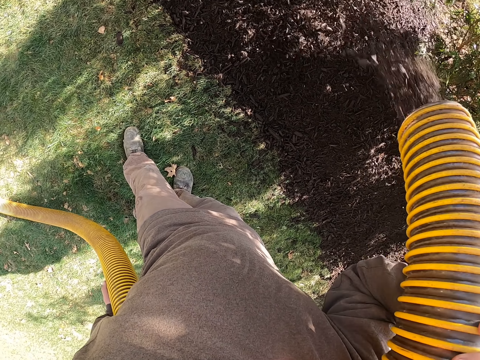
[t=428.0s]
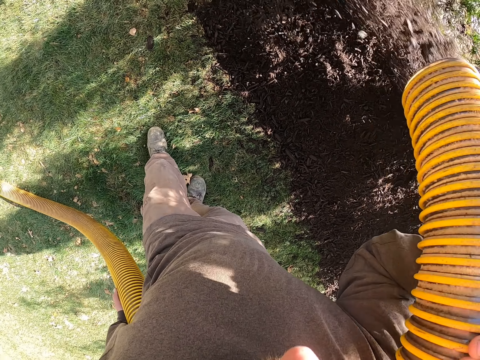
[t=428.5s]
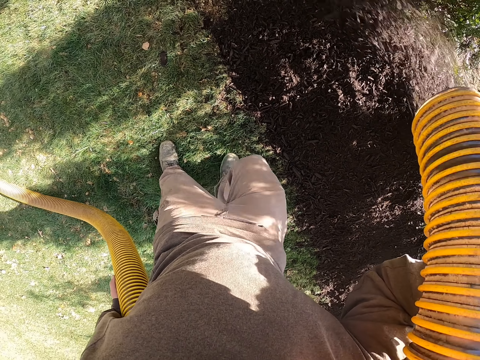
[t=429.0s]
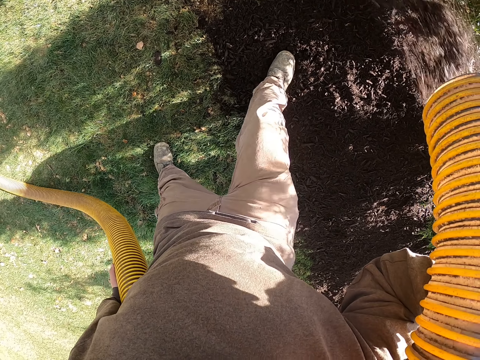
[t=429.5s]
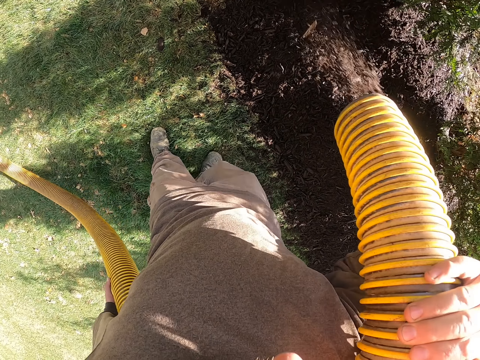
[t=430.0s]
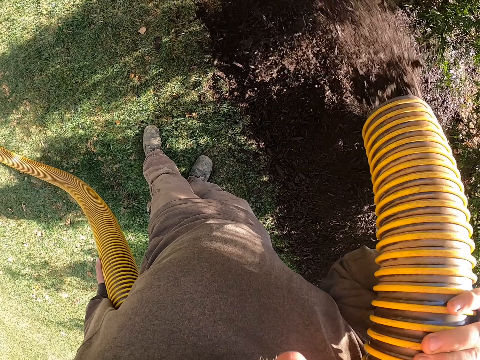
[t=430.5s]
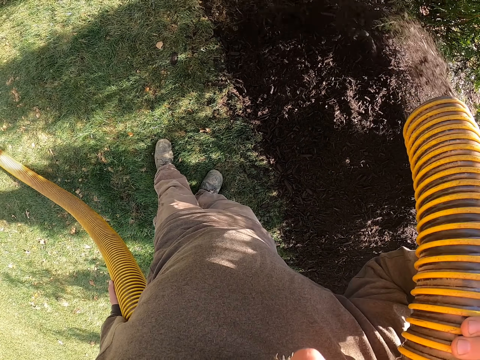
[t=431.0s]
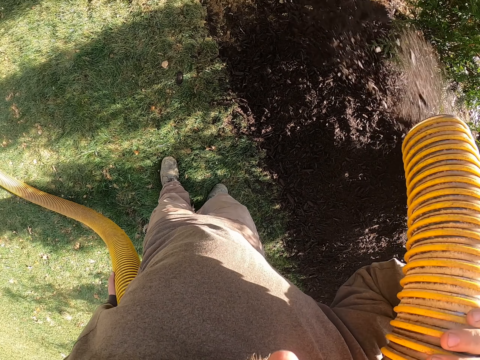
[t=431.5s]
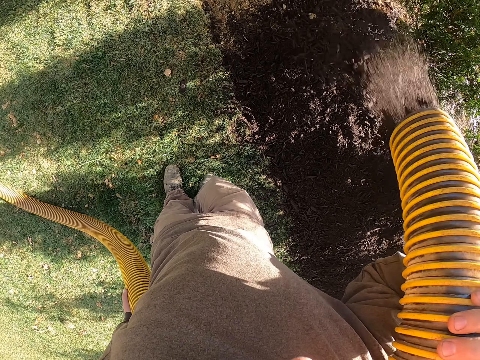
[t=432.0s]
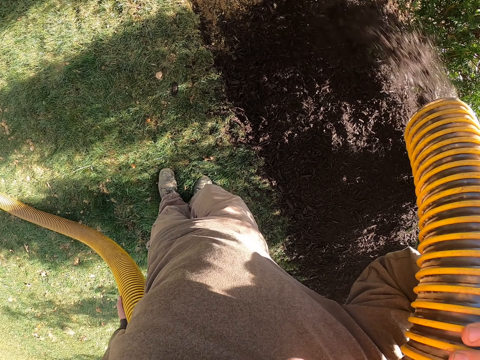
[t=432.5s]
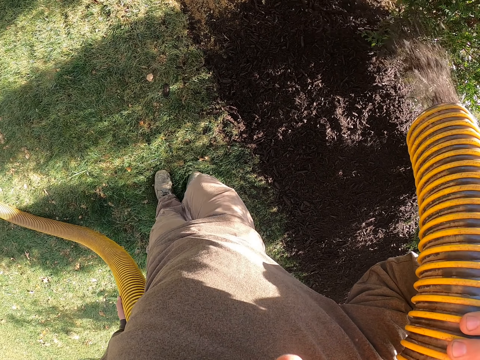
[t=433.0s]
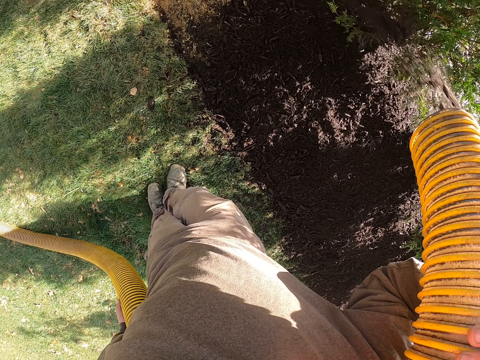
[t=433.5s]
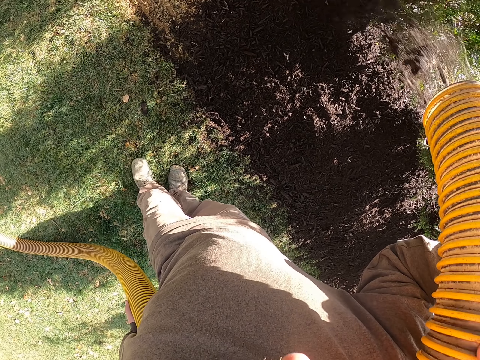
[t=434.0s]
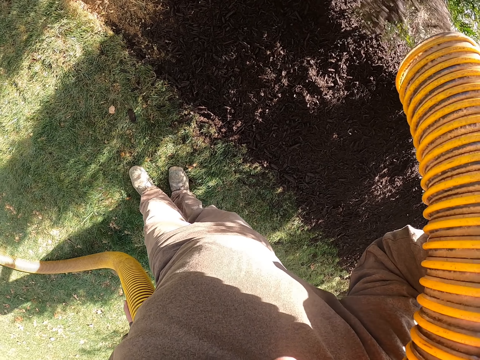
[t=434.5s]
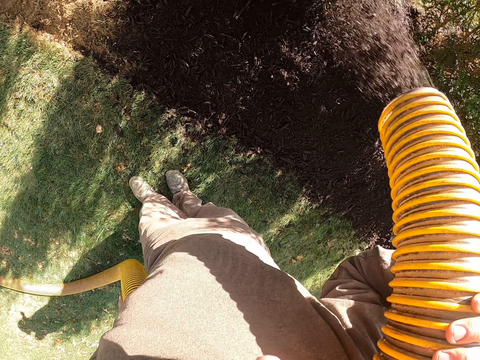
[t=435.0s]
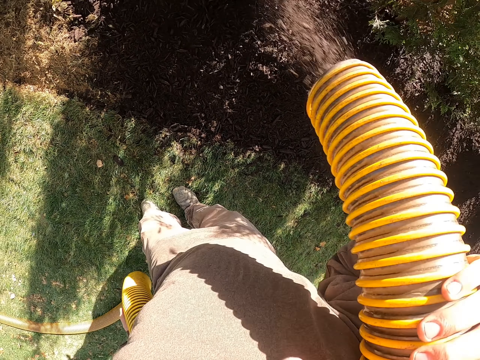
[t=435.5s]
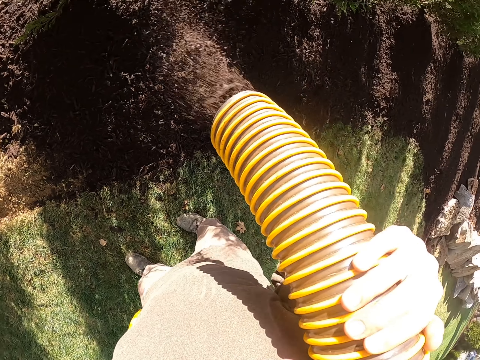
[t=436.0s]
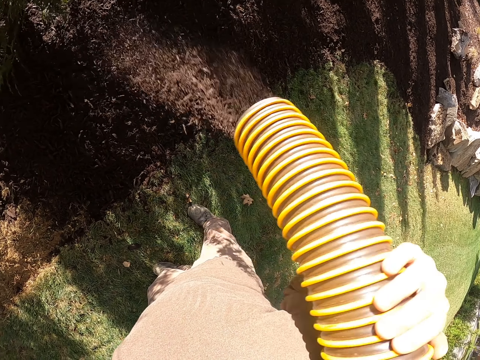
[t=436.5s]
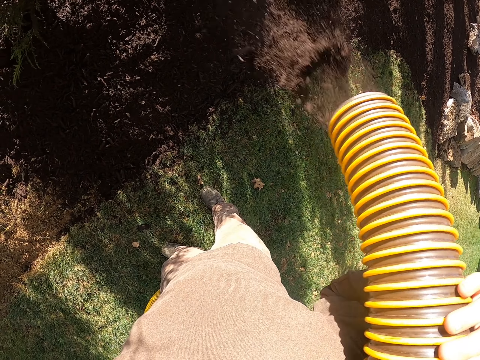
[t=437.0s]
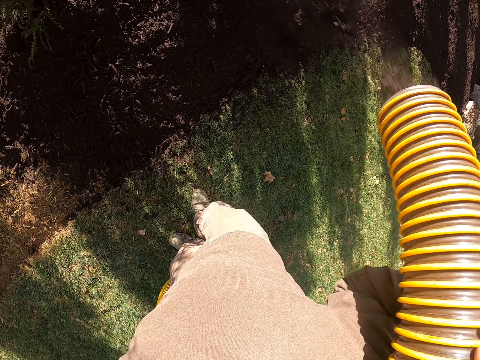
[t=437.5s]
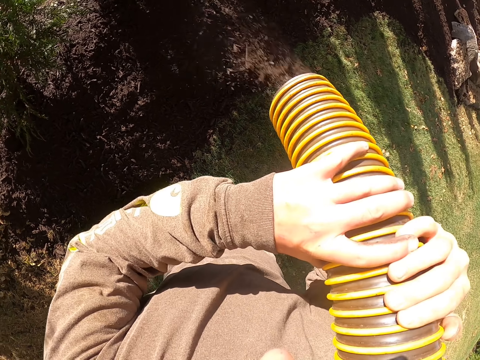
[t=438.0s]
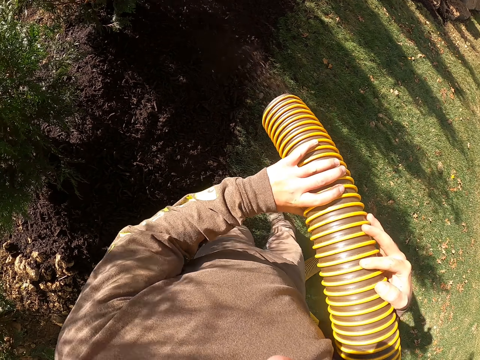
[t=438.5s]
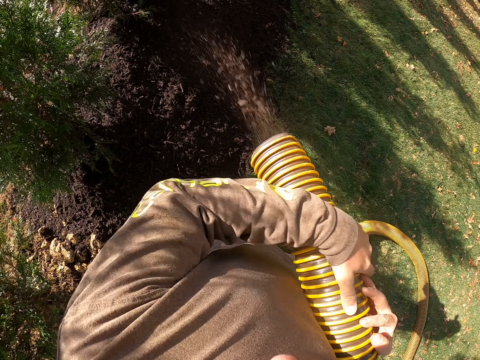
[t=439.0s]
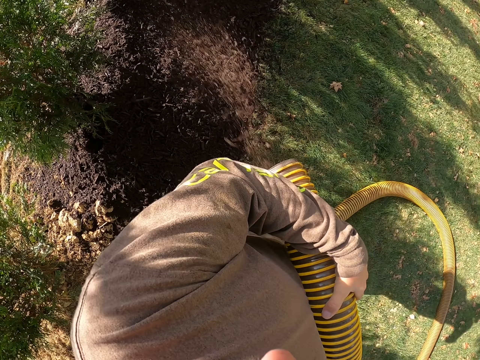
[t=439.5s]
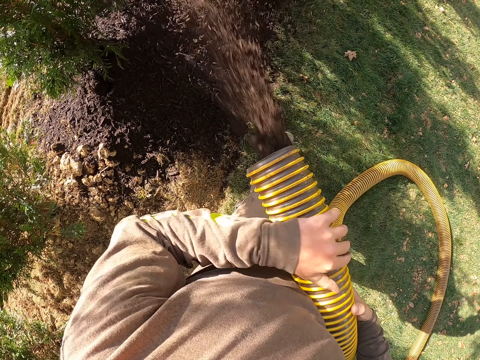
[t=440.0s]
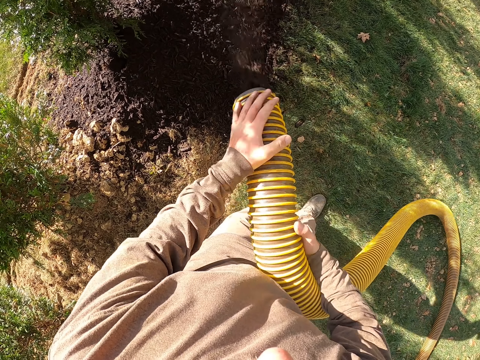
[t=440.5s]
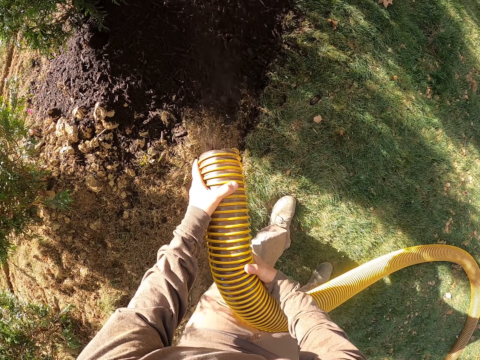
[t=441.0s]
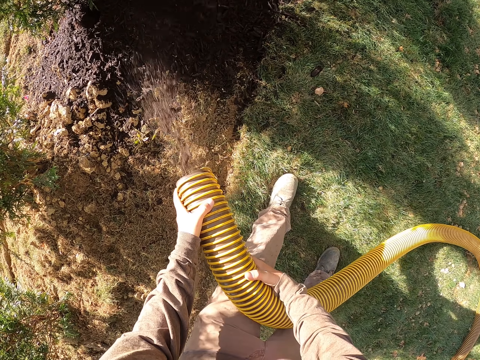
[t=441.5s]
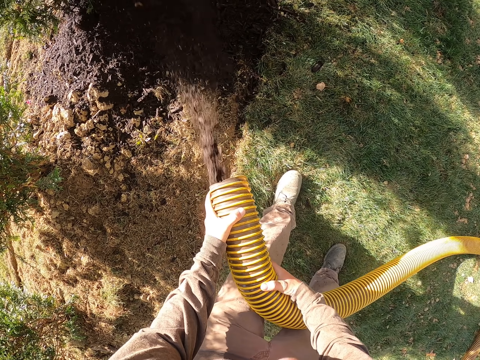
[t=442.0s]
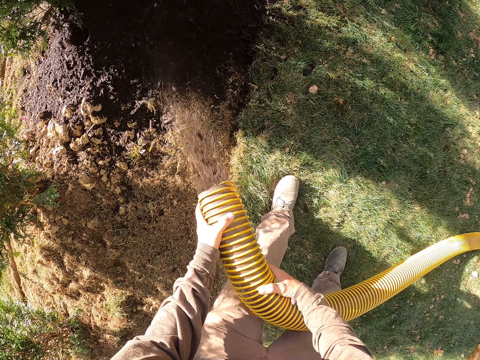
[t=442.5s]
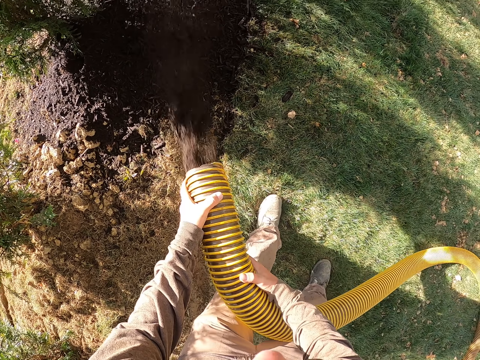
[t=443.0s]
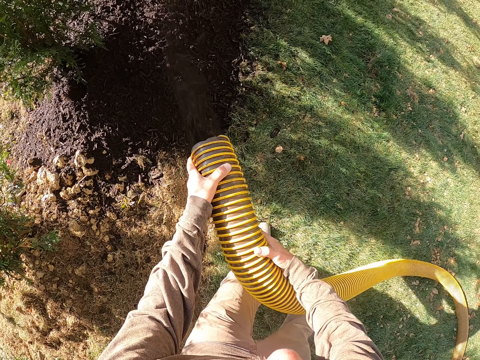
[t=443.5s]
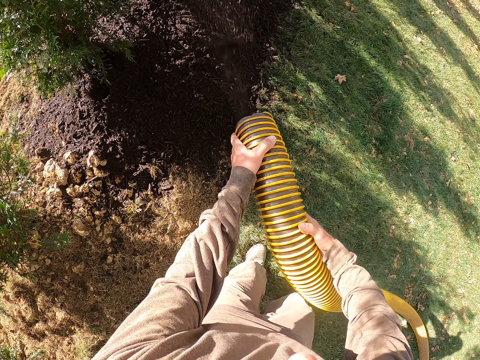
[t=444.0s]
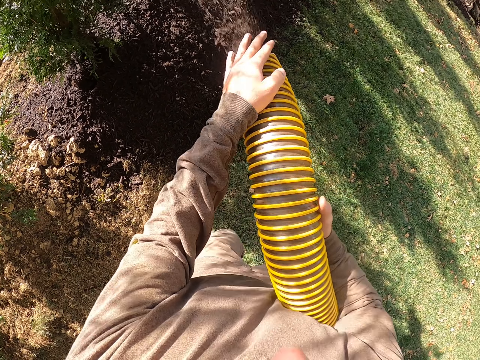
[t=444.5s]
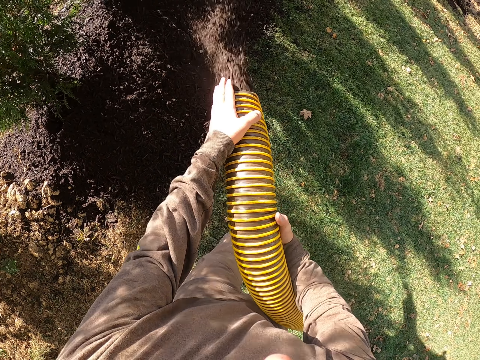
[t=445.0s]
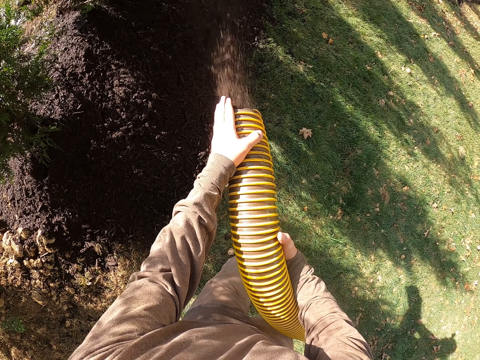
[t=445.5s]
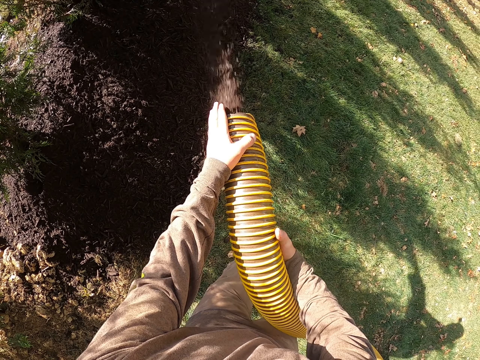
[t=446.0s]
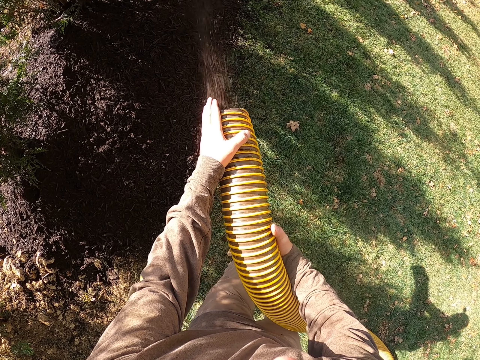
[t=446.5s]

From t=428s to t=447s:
The camera wearer steps on the manure with his right leg. He sprinkles the manure on the ground. He adjusts the pipe on his hands and sprinkles the manure on the ground.

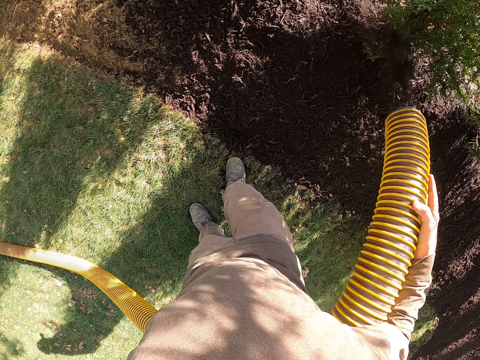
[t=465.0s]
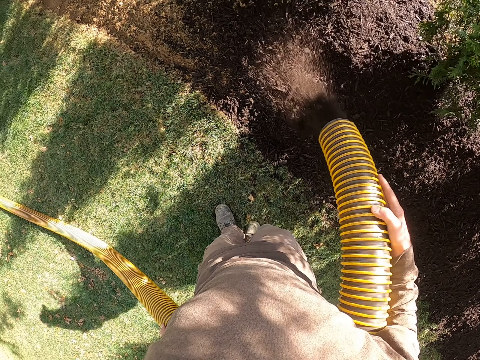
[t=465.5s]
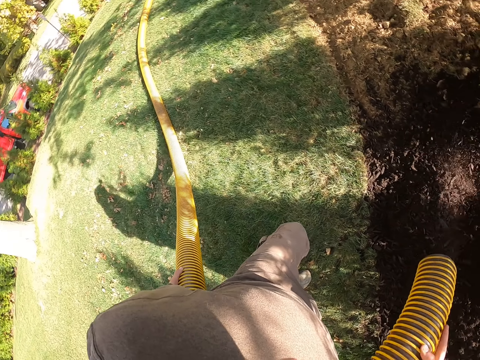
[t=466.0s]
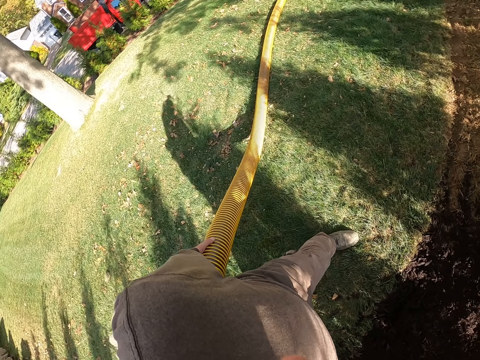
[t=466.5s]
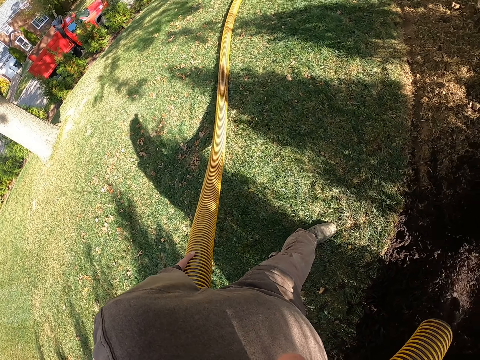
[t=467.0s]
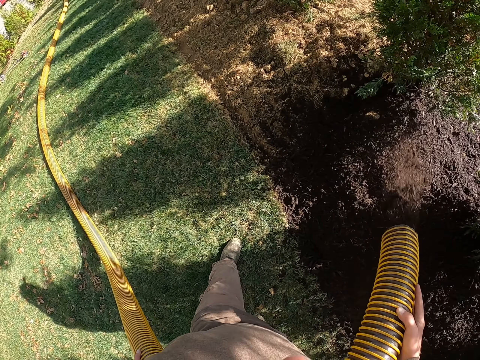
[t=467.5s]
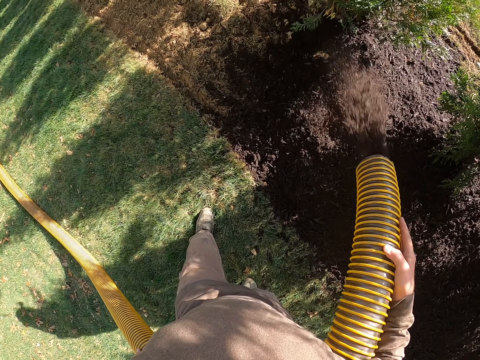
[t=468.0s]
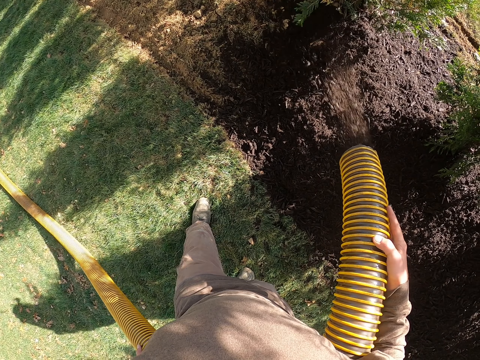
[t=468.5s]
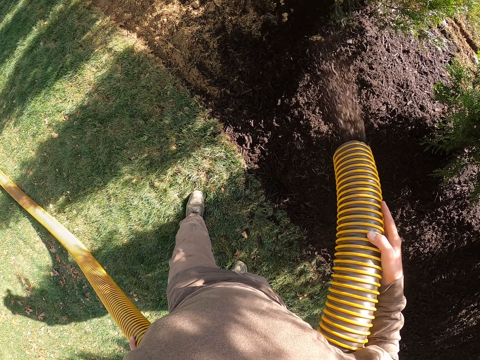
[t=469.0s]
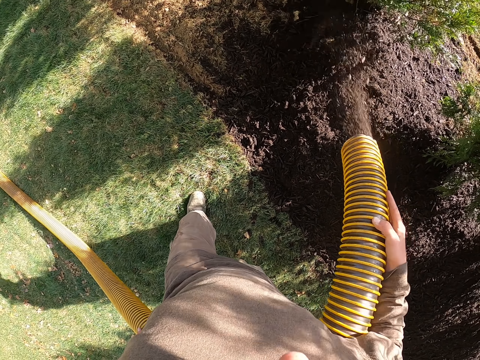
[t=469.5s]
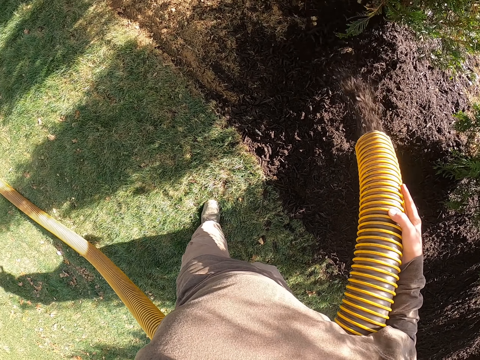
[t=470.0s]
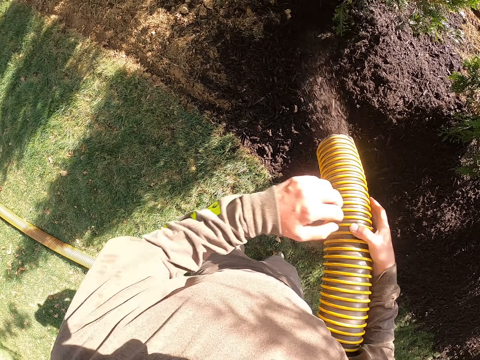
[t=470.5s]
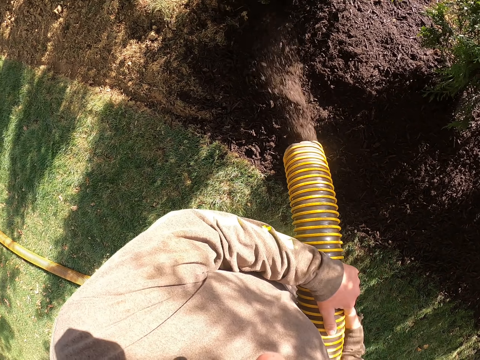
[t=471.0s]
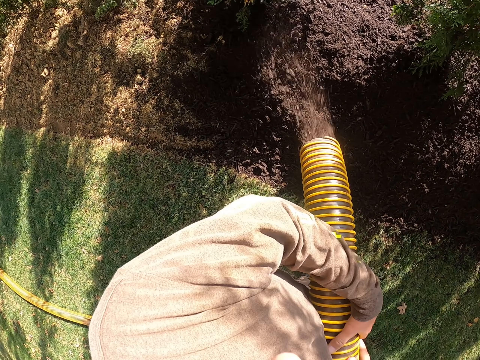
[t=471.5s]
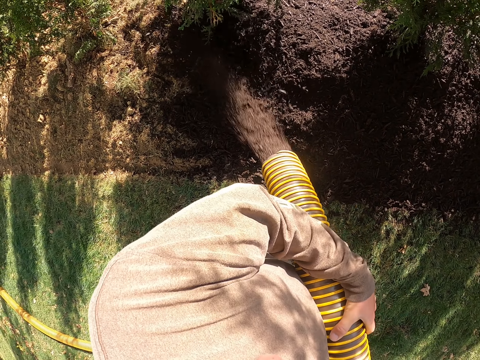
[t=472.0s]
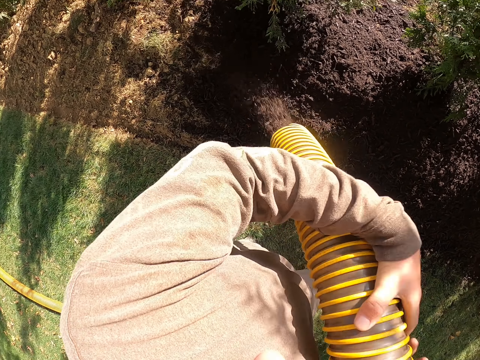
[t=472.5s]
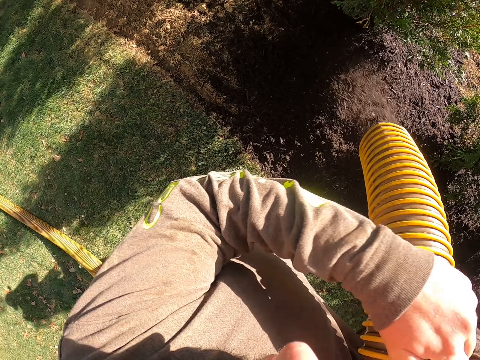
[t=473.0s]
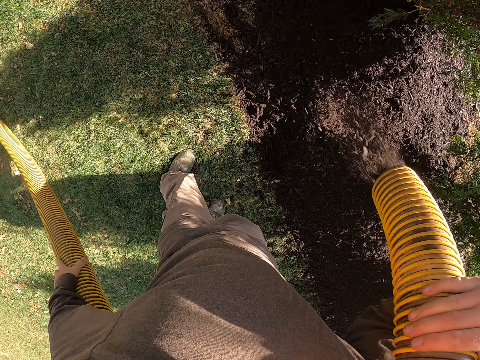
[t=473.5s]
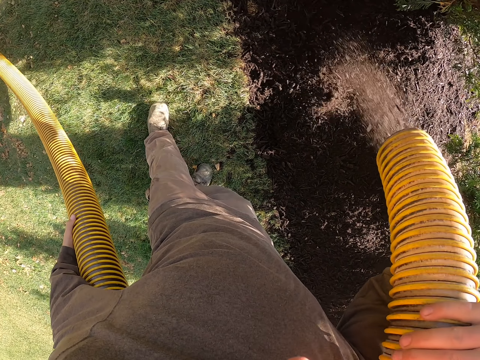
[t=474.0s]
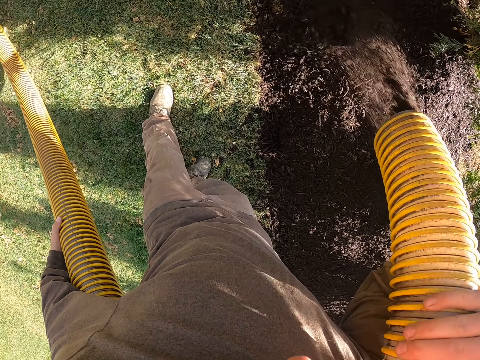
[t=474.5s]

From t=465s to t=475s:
The camera wearer looks around the ground. He sprinkles manure on the ground. He adjusts the pipe on his hands. He sprinkles manure on the ground.
